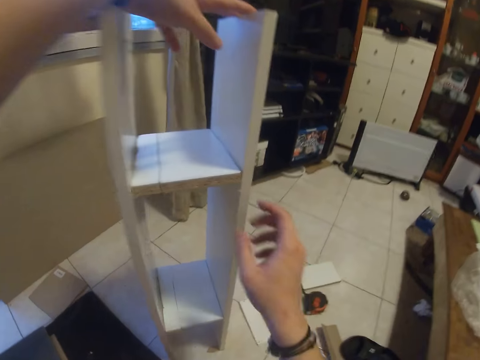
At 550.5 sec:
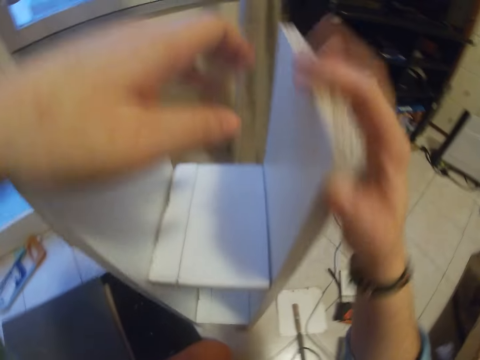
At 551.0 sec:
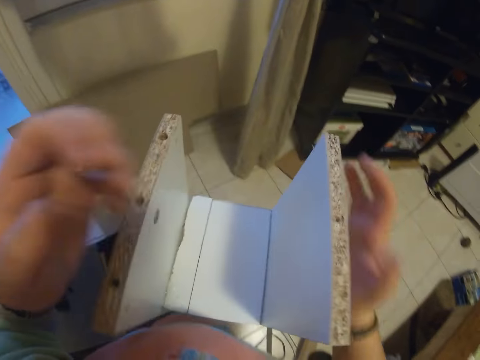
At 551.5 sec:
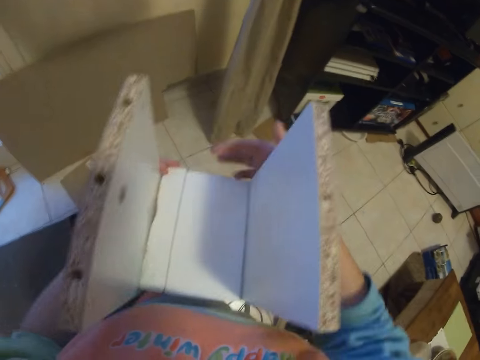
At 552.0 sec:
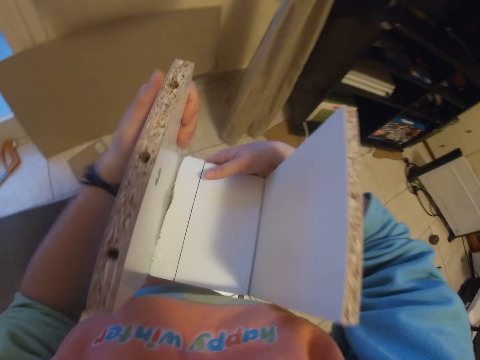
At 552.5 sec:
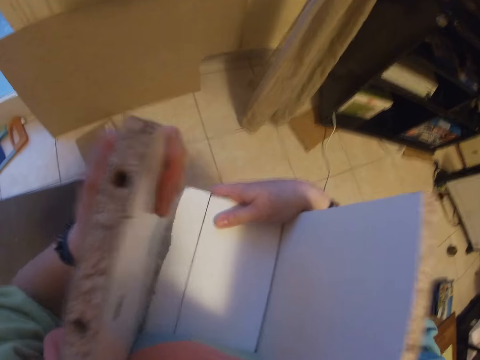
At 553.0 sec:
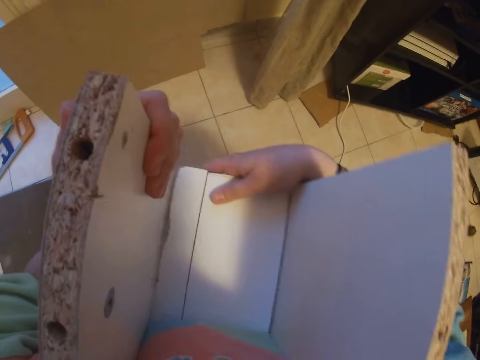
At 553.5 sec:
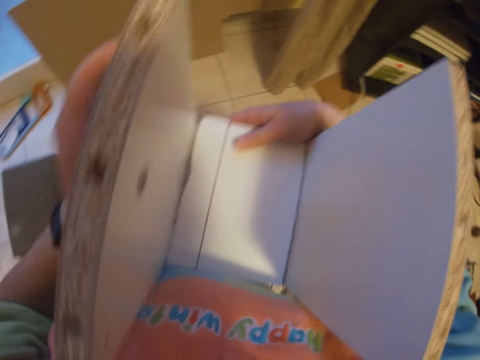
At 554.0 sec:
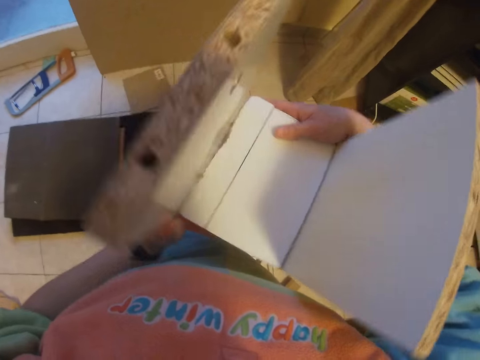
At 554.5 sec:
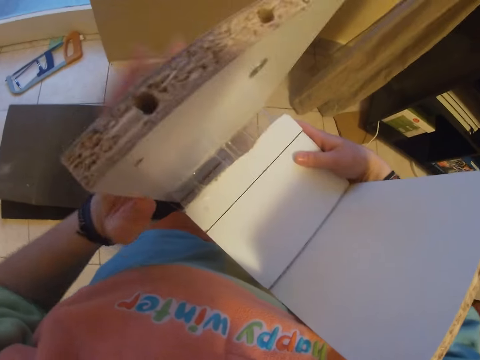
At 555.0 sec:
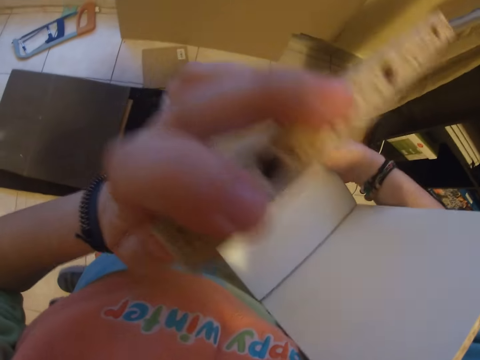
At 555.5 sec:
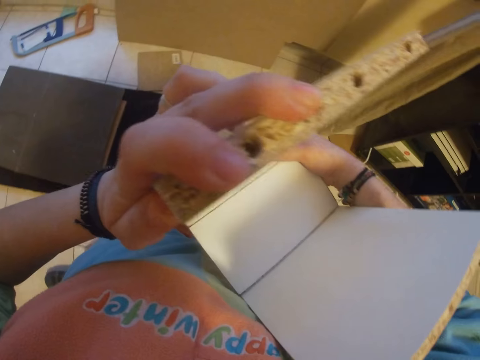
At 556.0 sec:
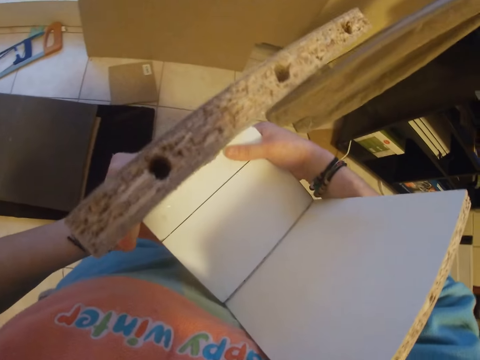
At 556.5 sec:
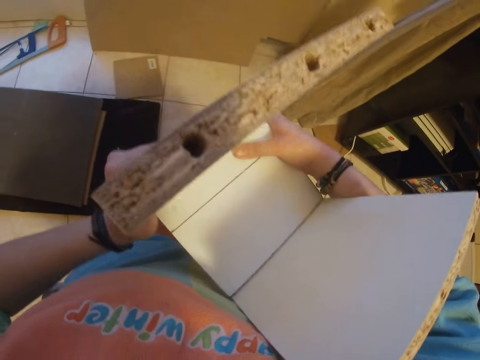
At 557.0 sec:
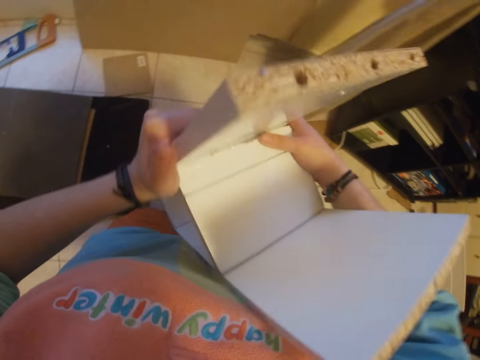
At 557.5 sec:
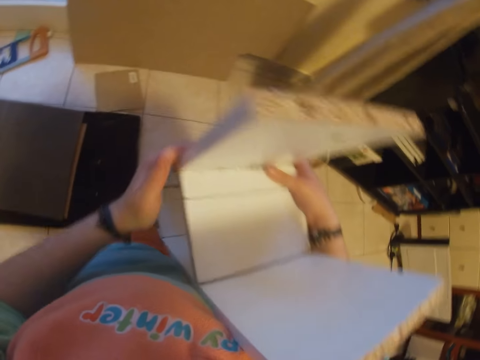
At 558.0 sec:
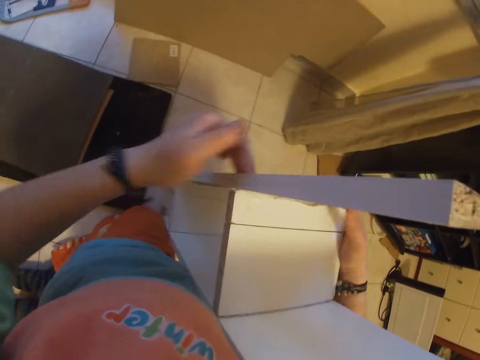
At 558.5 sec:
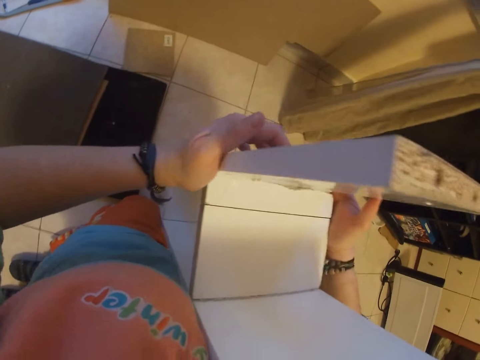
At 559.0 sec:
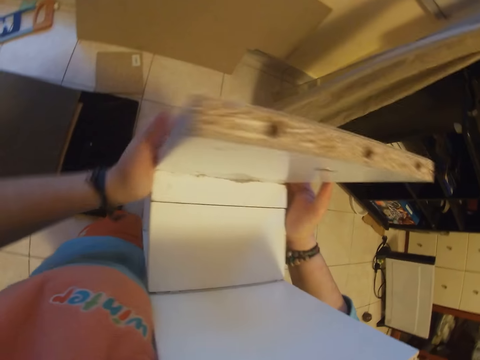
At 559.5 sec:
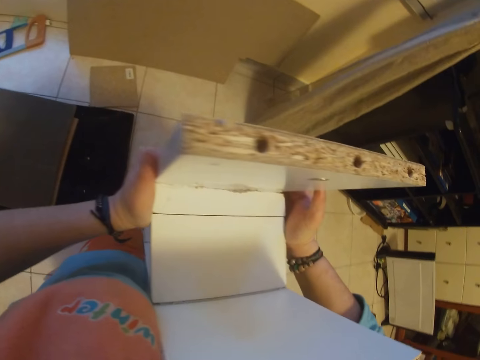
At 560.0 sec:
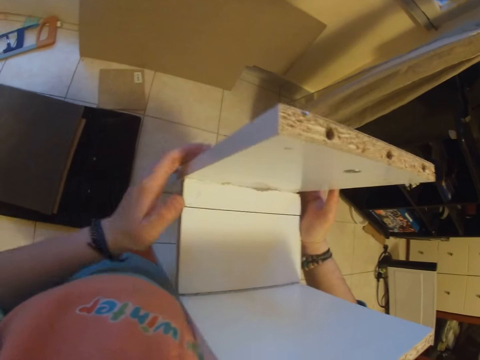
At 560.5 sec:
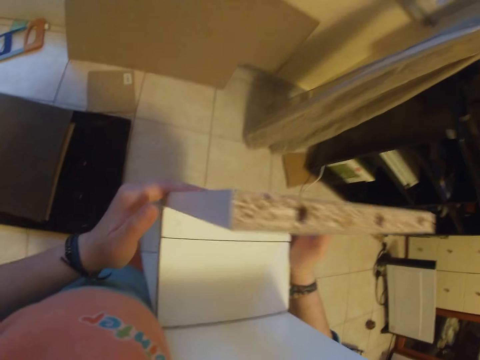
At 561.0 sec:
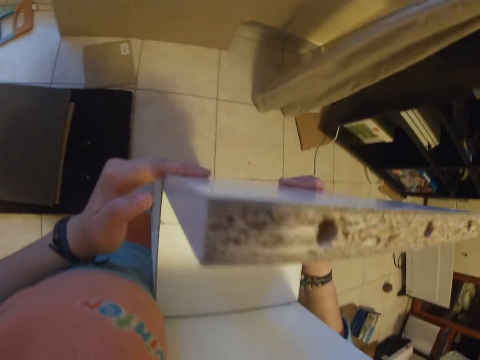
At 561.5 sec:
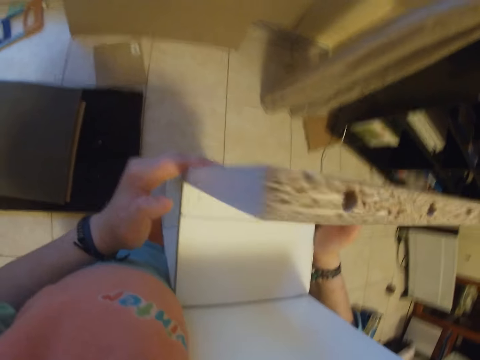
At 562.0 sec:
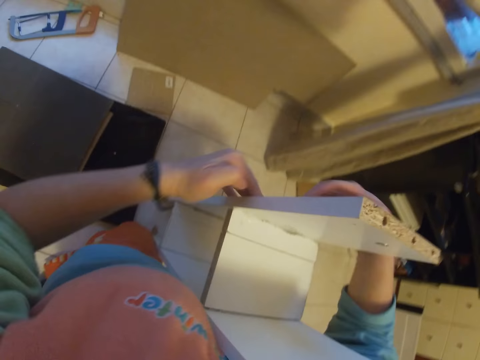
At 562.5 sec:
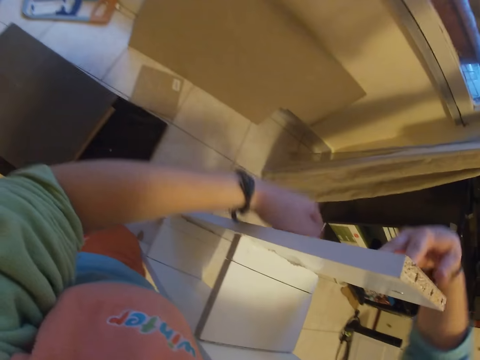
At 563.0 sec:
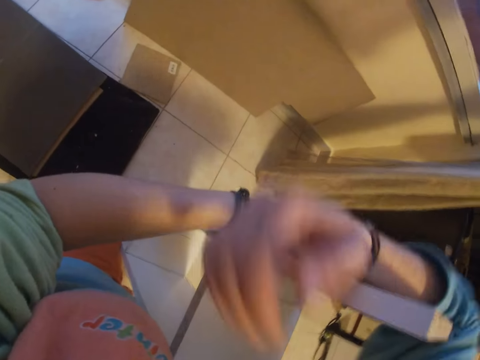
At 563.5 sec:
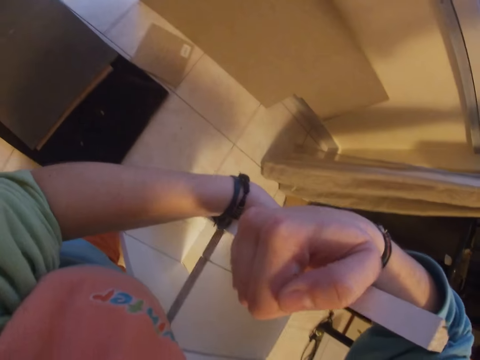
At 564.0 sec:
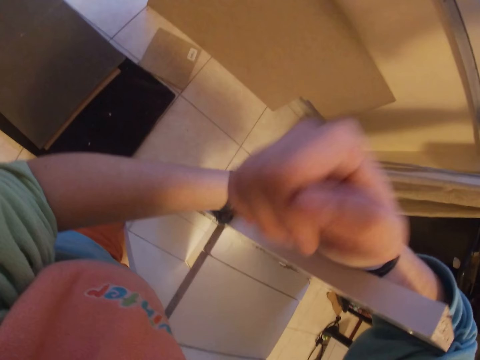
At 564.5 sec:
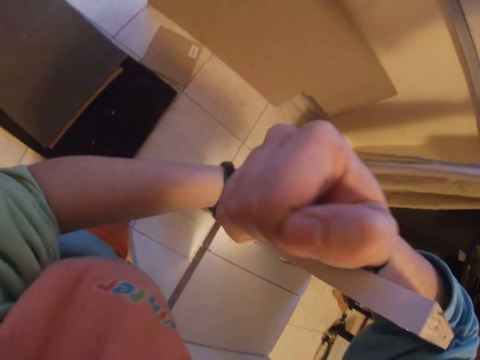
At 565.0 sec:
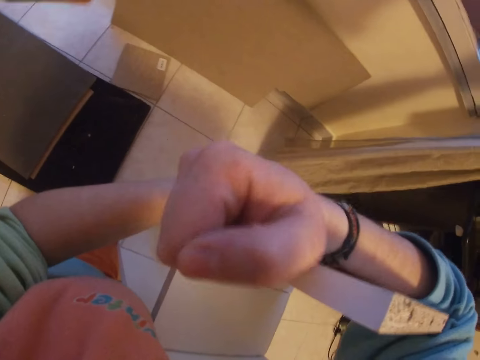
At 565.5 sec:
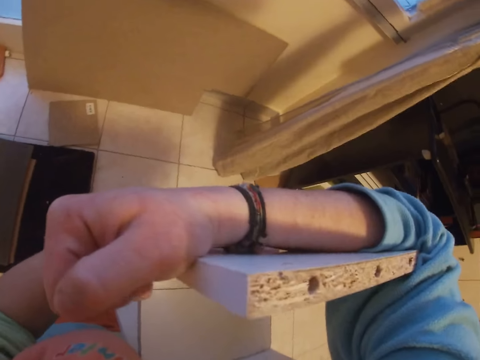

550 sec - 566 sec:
The camera wearer places his right hand on the wooden rack. He holds the wooden rack with both hands. He separates the wooden rack with both hands. He joins the wooden rack together with both hands. He separates the wooden rack with both hands. He fixes the shelf or piece of wood with both hands. He sticks the glue on the piece of wood. He hugs the shelf tightly with both hands.

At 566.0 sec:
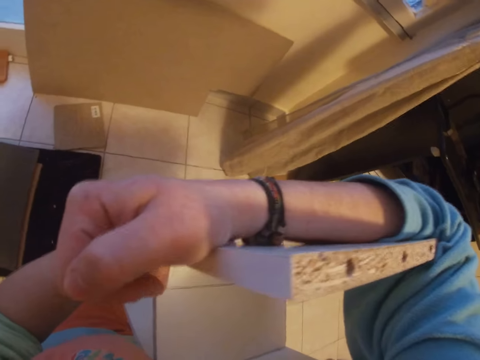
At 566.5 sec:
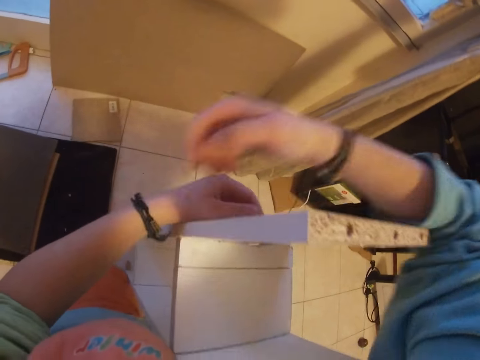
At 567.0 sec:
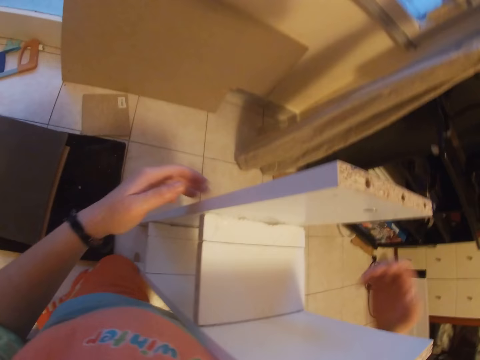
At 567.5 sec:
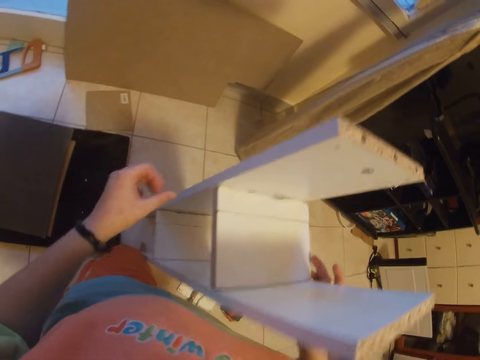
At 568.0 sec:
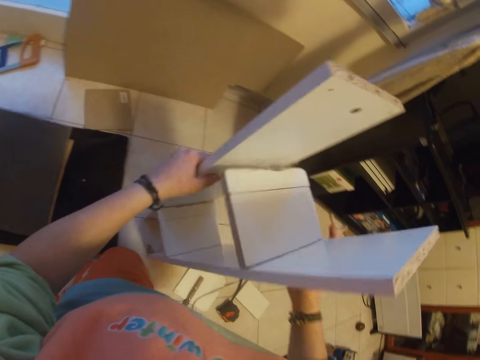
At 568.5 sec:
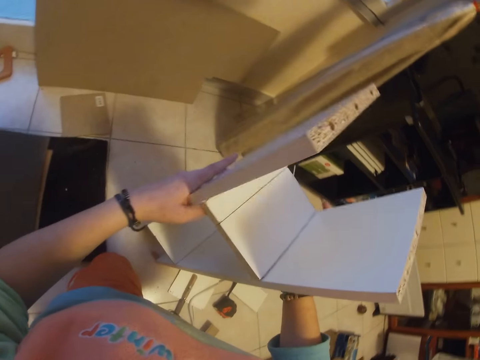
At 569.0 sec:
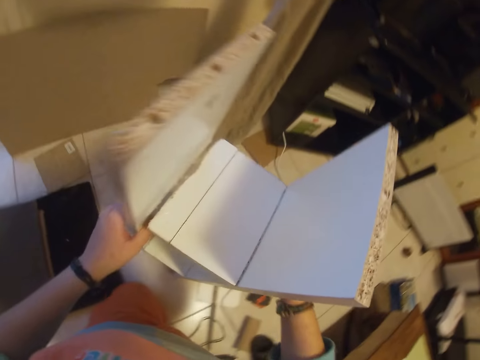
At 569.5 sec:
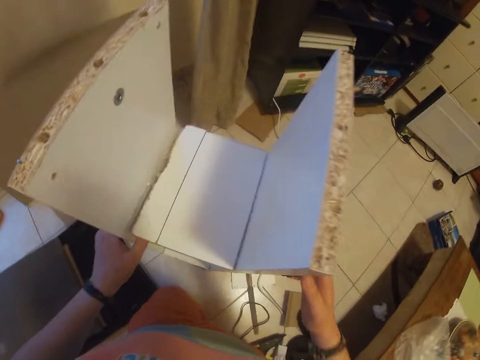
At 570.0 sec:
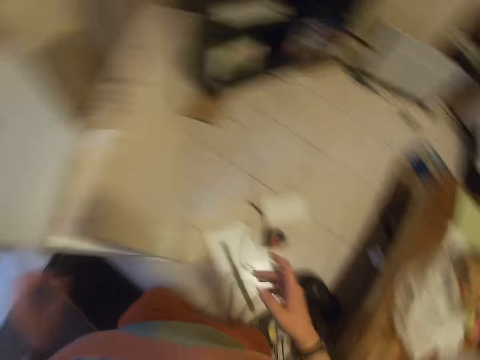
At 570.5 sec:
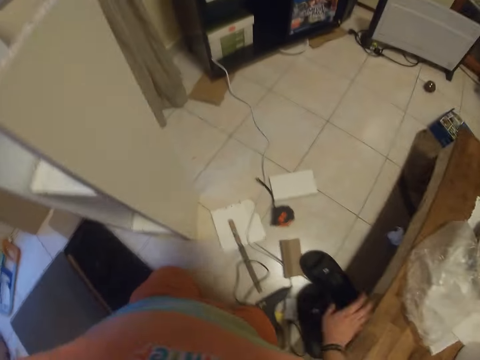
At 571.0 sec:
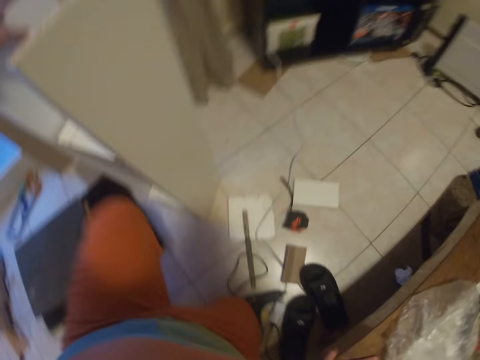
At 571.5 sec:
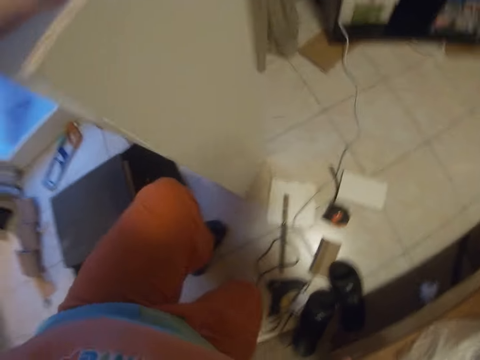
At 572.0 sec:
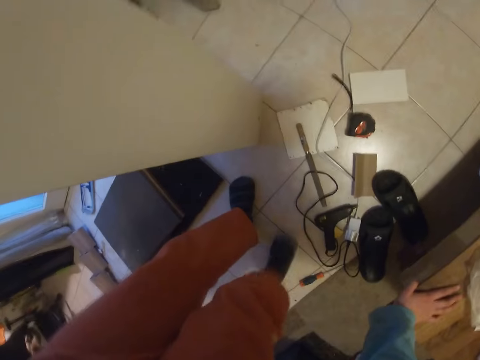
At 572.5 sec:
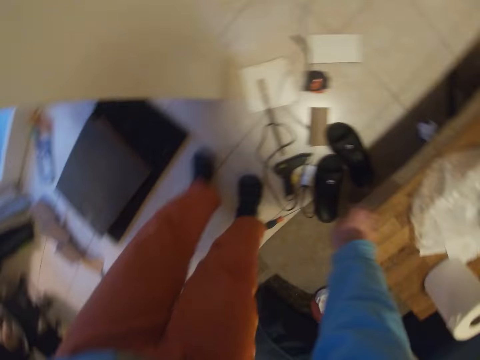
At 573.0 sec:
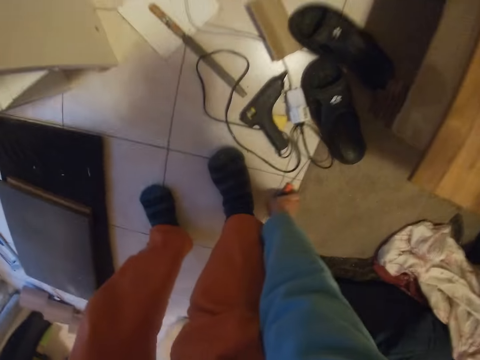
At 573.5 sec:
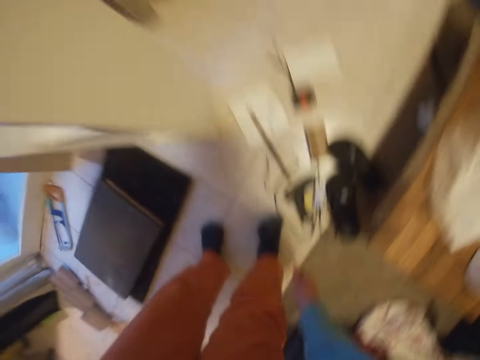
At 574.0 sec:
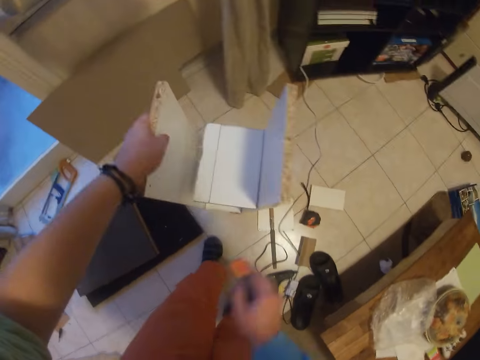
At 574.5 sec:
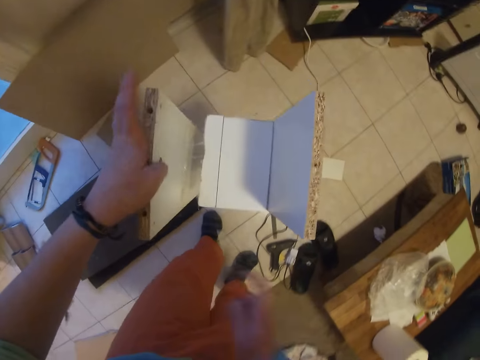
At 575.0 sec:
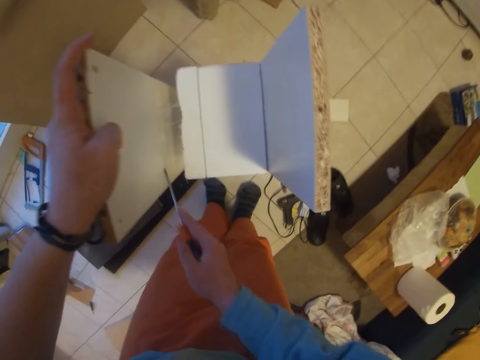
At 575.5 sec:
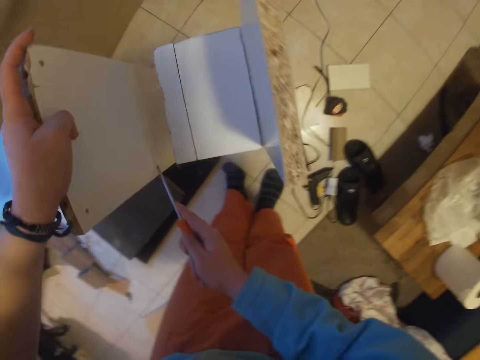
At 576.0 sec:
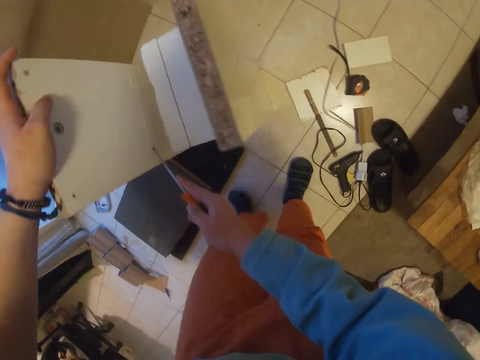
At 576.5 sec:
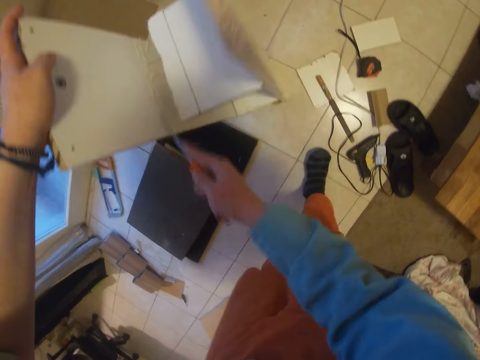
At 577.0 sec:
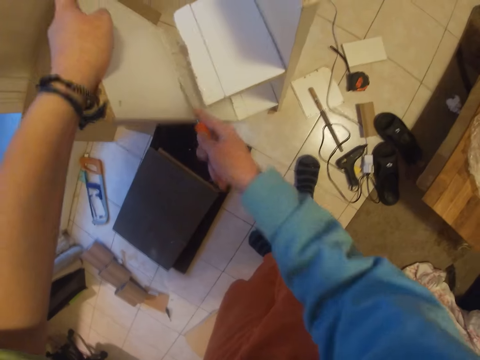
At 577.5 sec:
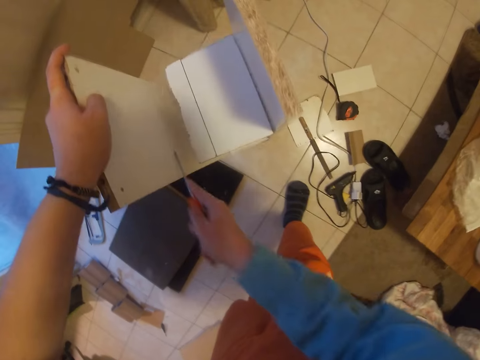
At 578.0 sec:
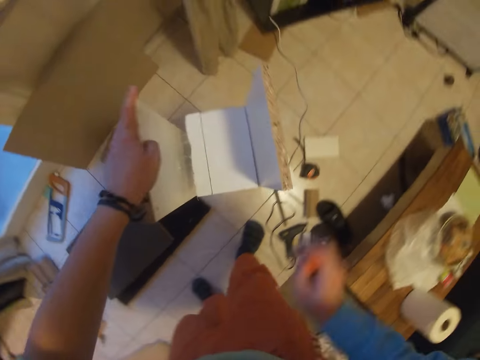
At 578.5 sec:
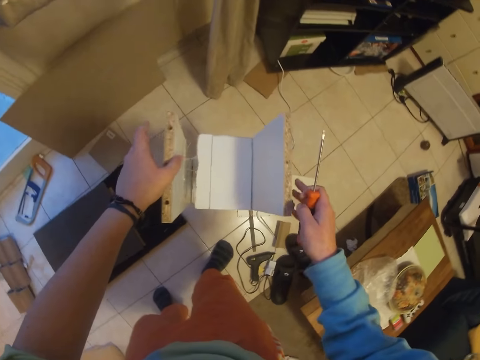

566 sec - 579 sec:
The camera wearer steadies the shelf with both hands. He places his right hand on a woodwork. He stands up. He takes off his right hand from the woodwork. He picks up a screwdriver from the floor with his right hand. He scrapes some gum on the shelf with the screwdriver in his right hand.
